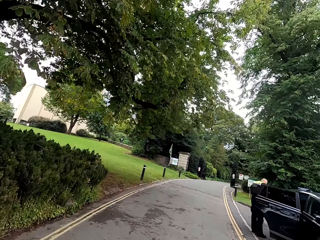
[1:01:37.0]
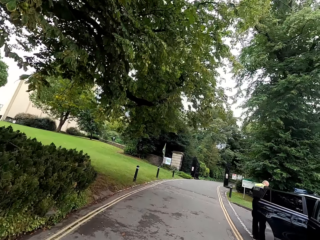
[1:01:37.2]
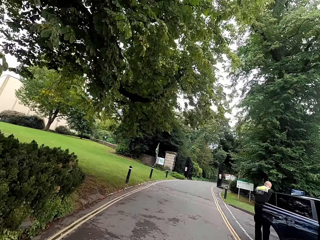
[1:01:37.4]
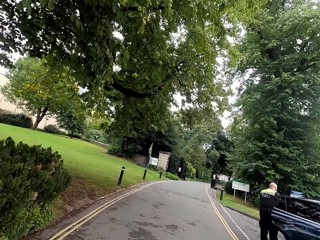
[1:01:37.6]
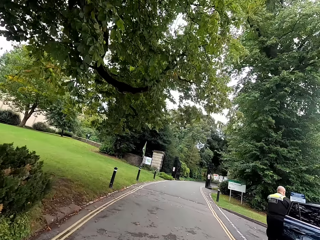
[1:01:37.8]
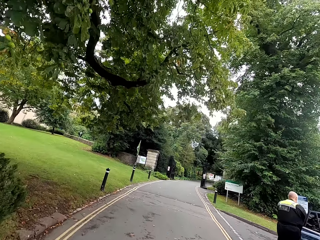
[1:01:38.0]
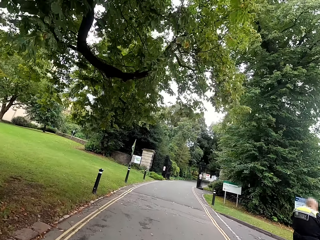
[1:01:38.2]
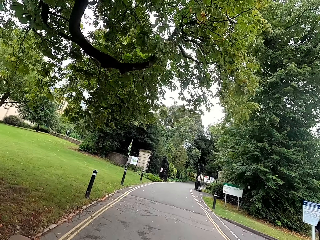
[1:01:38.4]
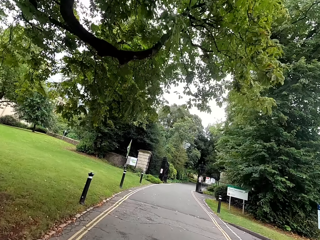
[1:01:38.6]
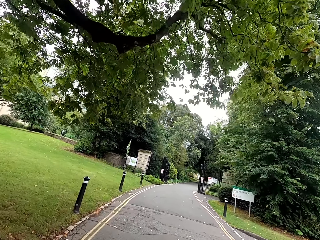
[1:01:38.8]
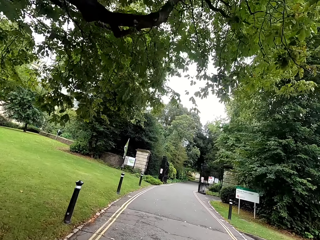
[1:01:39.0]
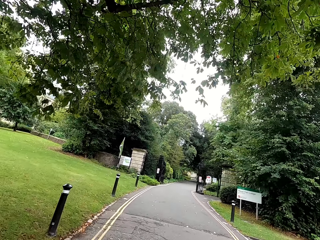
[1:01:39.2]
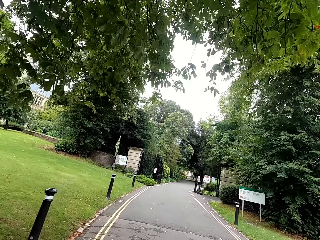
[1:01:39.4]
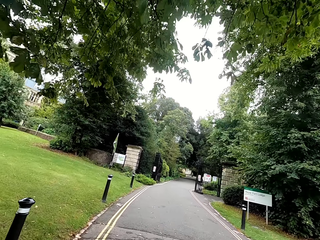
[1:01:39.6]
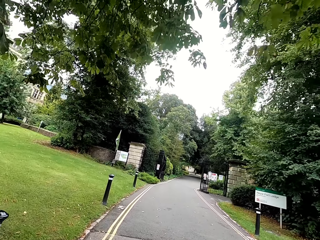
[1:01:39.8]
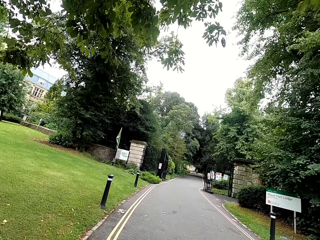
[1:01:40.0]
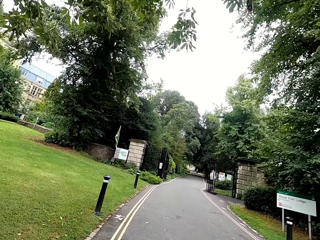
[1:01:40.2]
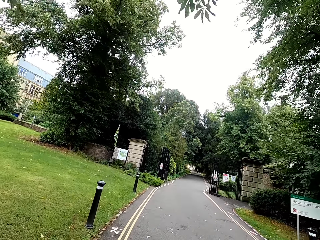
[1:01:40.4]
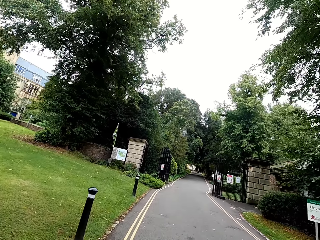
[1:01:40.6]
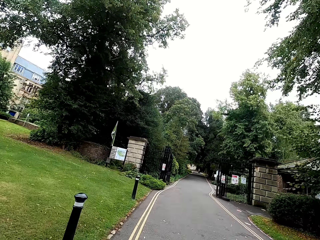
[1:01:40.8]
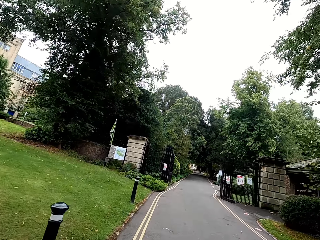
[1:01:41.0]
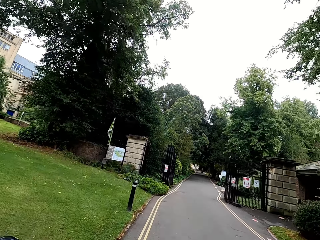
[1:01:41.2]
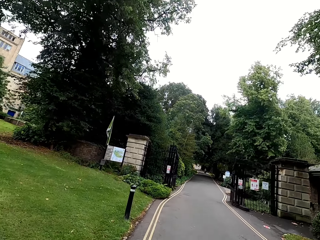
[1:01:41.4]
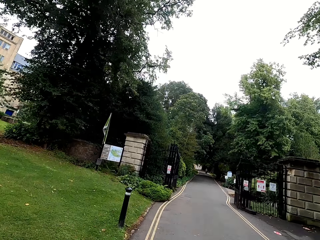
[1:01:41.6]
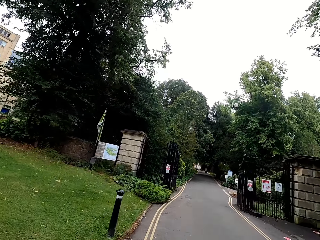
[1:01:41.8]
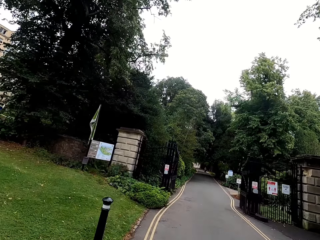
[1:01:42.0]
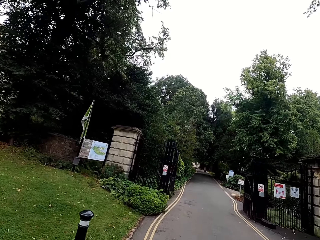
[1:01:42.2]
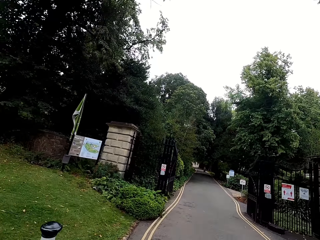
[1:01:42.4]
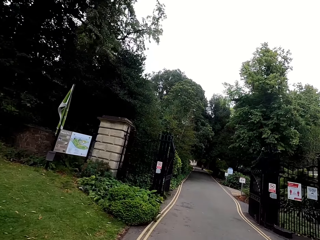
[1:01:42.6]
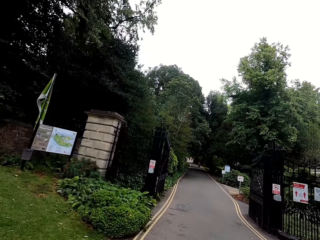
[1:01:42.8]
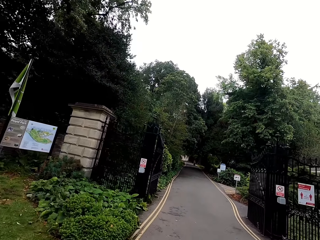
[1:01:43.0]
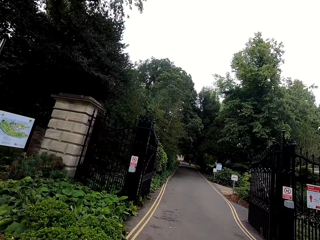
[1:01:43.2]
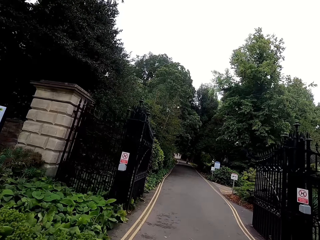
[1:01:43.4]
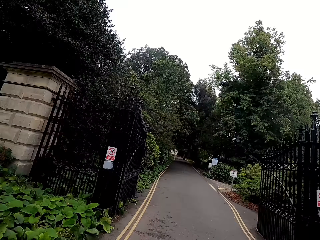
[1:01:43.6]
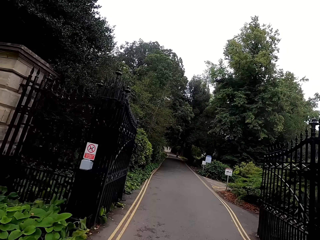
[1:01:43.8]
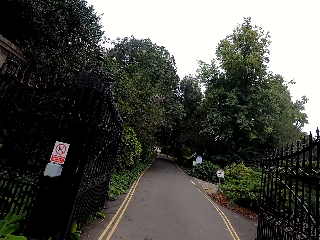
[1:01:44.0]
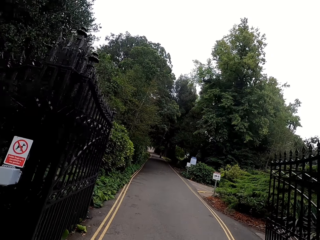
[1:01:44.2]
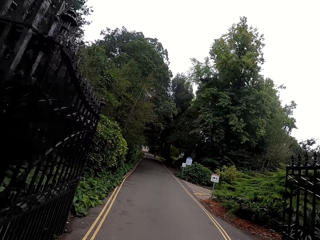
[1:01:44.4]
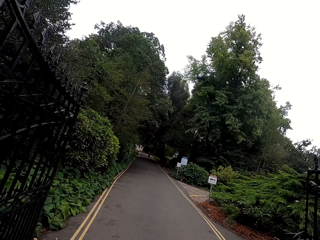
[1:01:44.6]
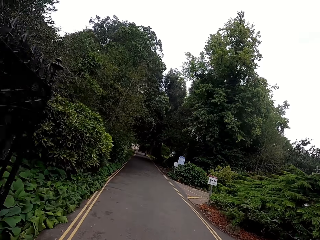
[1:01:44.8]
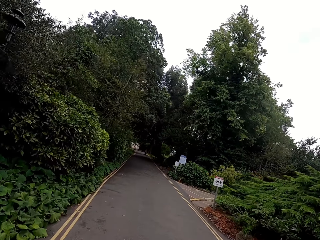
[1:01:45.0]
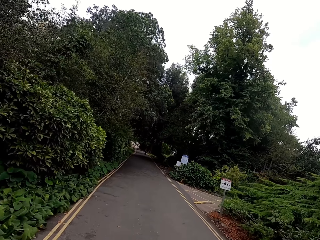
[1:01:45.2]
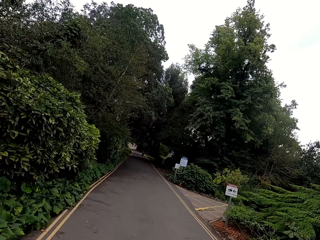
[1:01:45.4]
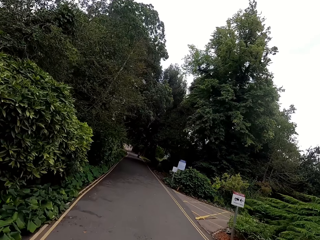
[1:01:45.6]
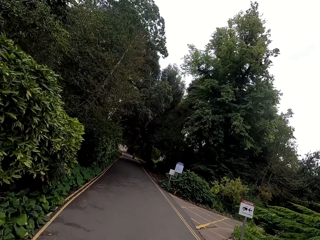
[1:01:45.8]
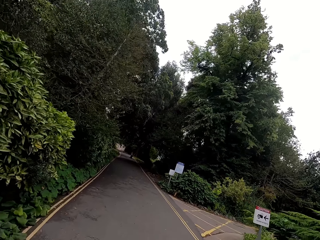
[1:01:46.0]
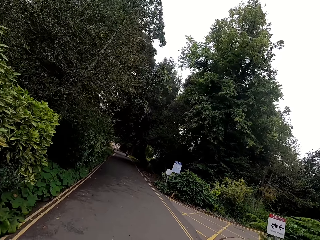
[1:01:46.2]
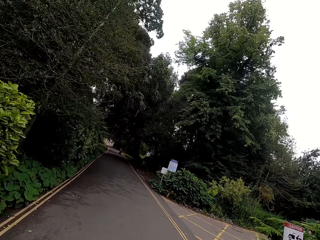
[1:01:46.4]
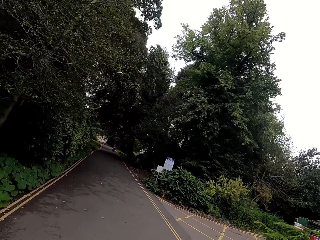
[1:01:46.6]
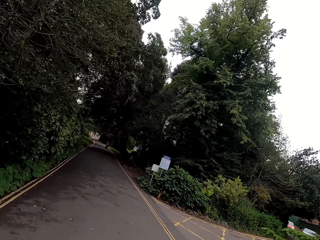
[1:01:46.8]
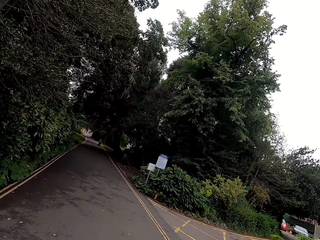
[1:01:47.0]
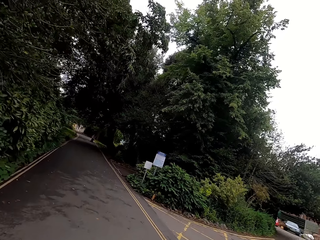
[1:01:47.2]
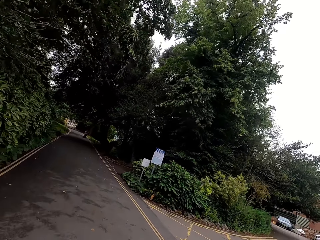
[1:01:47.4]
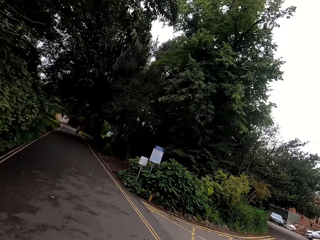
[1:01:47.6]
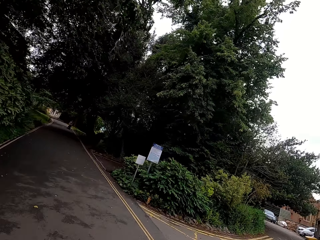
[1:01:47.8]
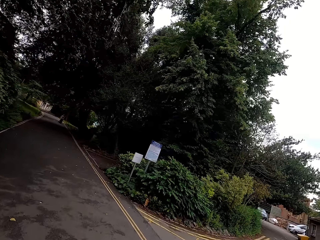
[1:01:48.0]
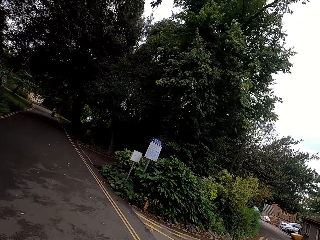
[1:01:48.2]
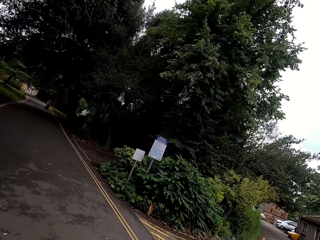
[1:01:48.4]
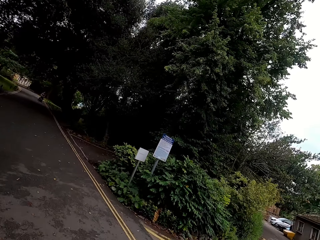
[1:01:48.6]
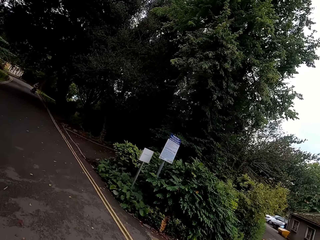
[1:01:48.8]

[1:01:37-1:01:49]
A man opens the car door. The camera wearer cycles on the road.

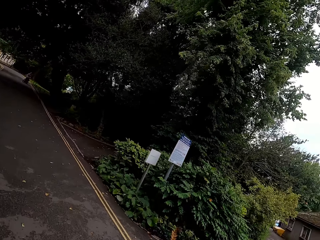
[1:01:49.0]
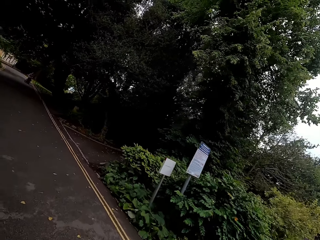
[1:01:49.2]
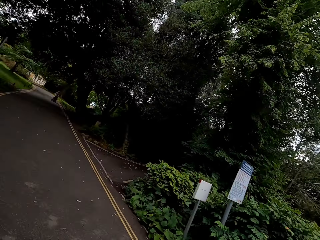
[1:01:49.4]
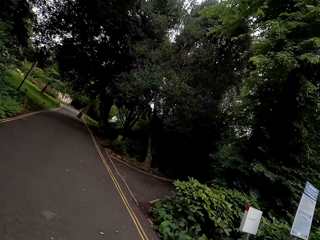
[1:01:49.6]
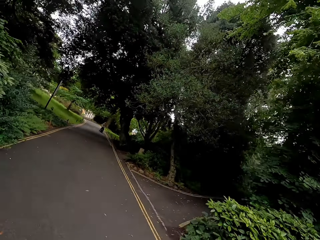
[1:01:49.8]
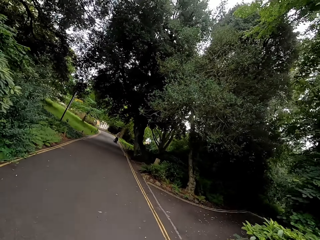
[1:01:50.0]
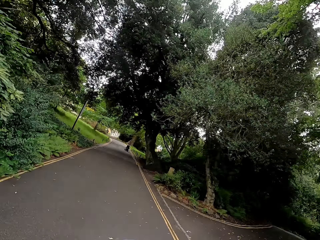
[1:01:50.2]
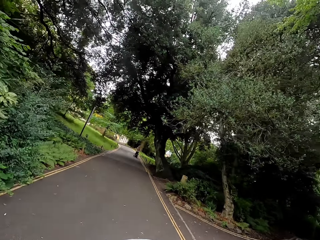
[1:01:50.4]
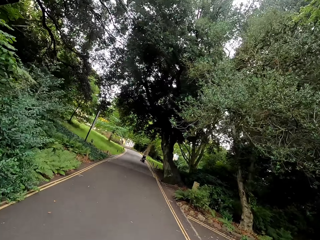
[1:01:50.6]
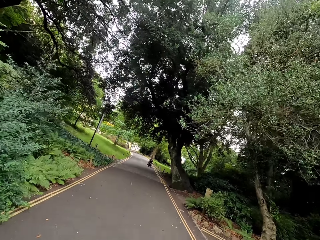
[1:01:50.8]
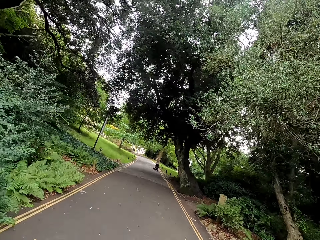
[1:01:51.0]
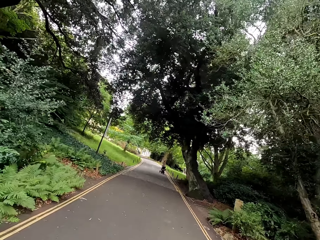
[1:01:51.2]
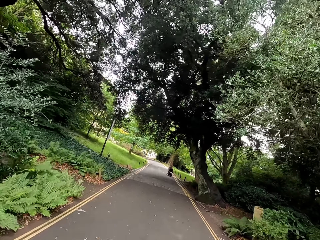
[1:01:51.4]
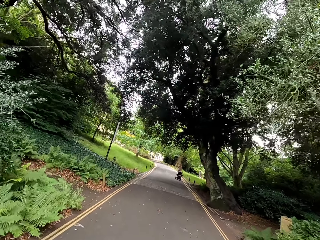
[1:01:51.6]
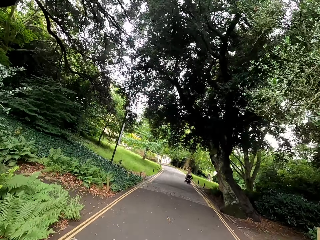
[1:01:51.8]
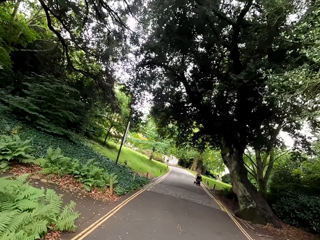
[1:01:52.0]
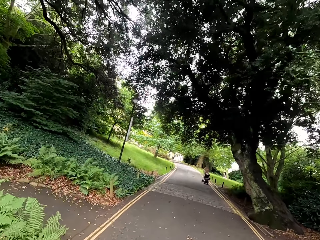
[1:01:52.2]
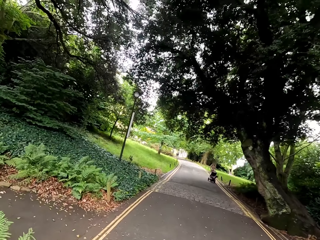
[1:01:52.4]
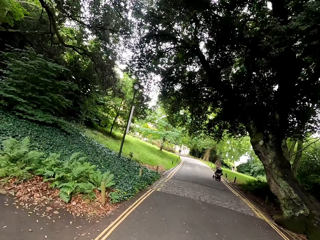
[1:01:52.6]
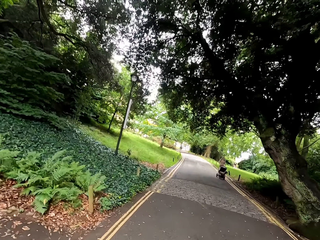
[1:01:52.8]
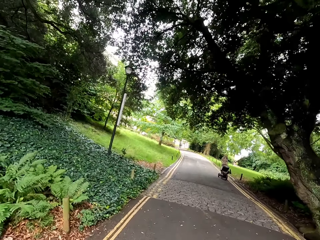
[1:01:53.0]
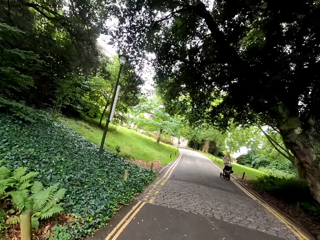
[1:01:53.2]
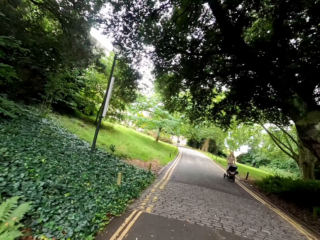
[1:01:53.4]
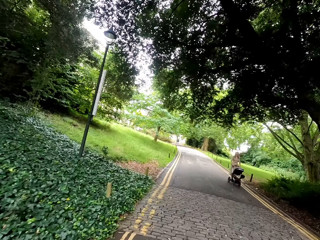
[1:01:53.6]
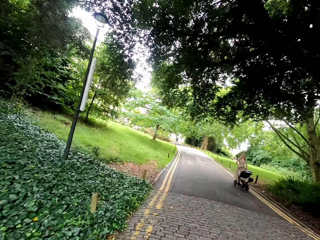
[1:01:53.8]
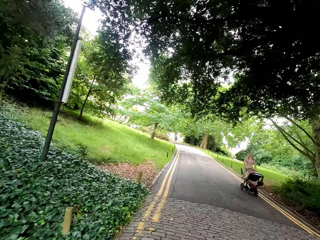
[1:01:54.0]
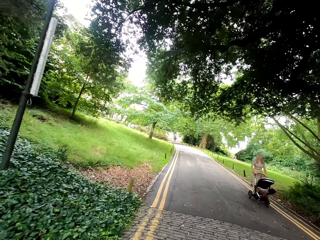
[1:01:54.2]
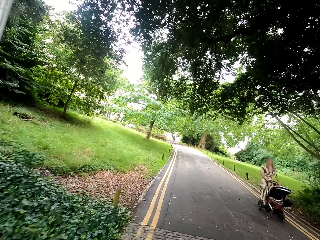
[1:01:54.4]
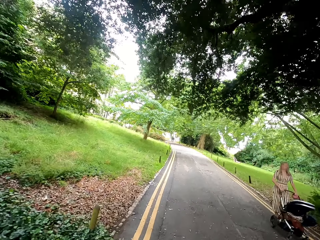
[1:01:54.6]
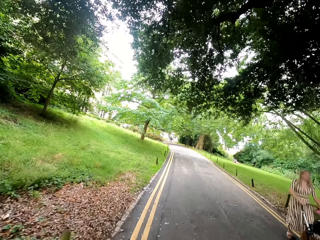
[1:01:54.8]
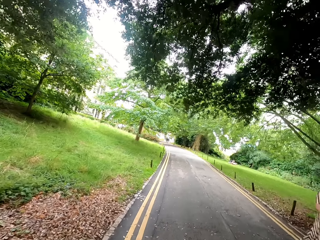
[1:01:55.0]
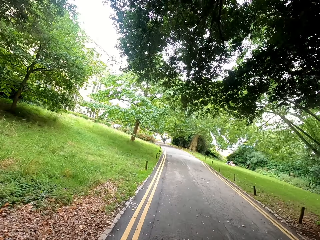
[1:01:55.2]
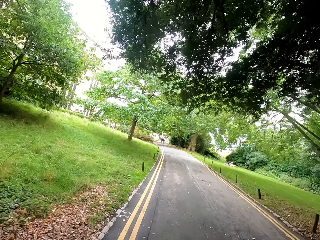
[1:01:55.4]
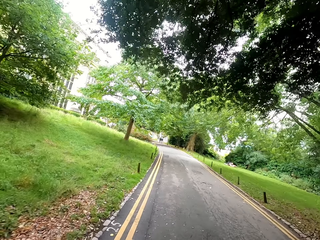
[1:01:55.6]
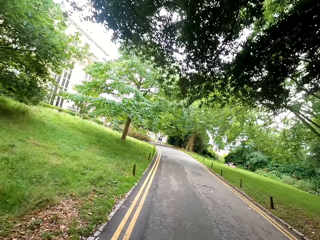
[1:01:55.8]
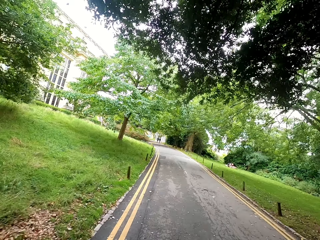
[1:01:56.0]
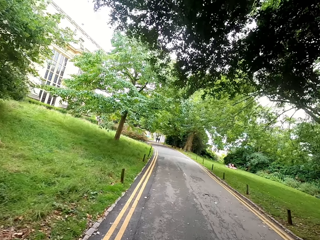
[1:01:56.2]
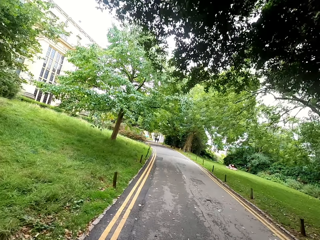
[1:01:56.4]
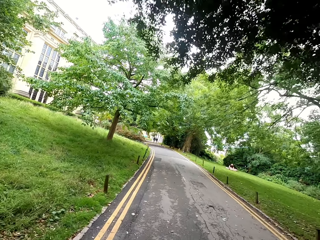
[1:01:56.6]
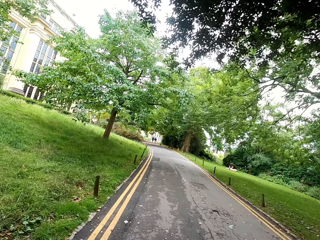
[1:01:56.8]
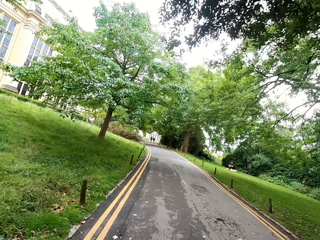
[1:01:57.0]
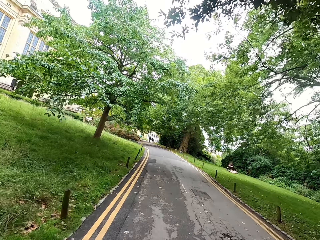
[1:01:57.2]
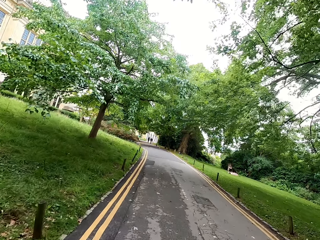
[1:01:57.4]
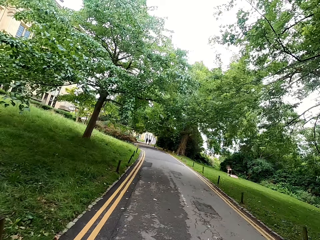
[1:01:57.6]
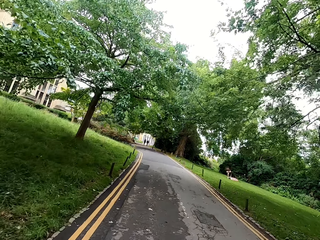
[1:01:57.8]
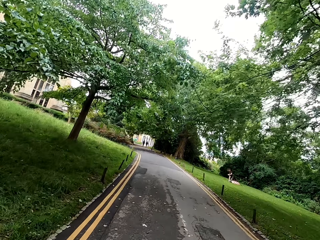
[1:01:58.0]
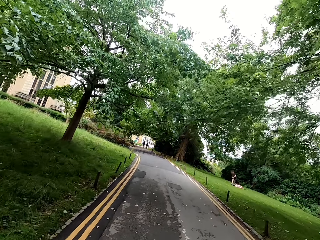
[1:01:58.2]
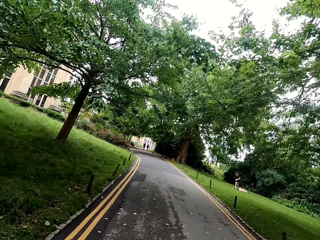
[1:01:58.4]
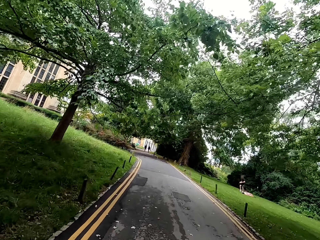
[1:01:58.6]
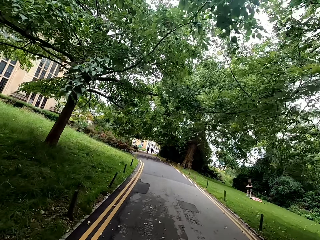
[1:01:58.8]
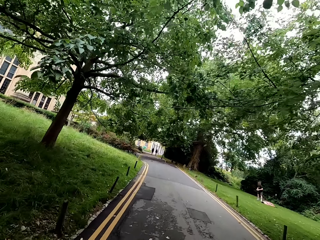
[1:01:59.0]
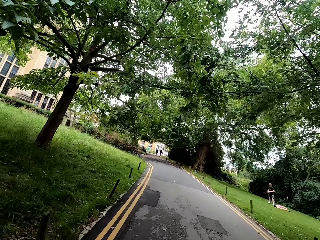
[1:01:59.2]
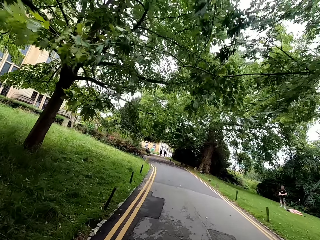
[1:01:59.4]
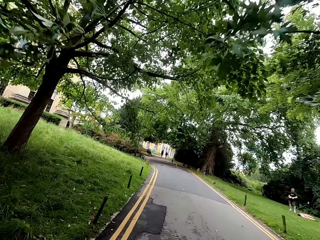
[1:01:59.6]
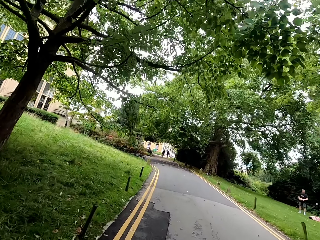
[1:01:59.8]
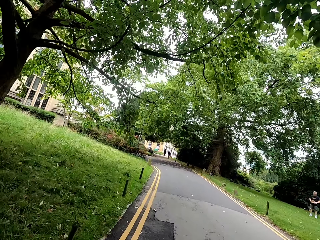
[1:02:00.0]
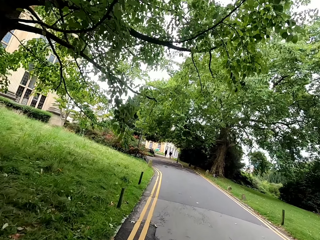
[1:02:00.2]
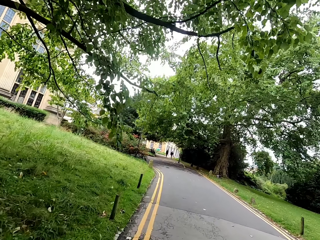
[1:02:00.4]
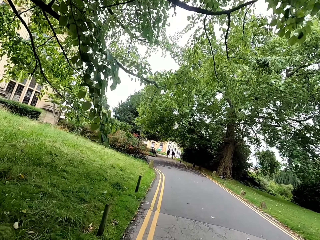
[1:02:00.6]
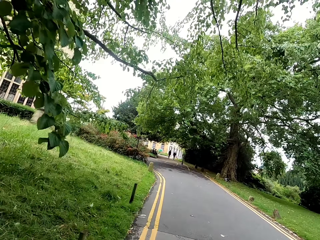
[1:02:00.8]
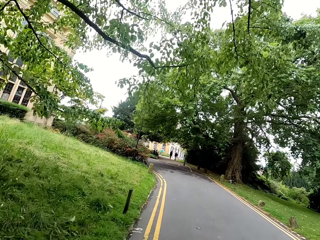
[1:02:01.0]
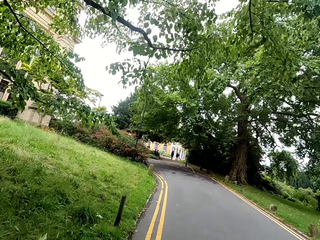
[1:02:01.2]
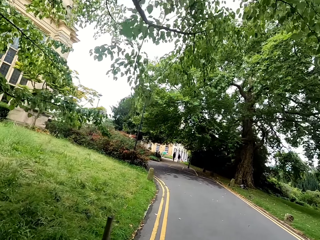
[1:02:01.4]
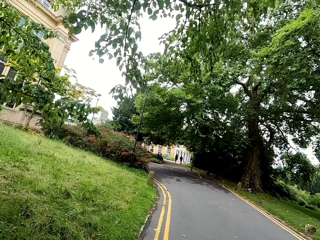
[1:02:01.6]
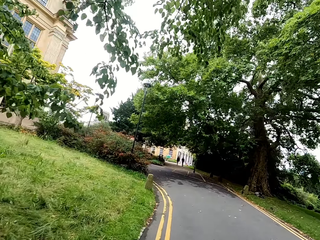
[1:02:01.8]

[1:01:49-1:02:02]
A woman pushes a stroller. The camera wearer cycles on the road.
